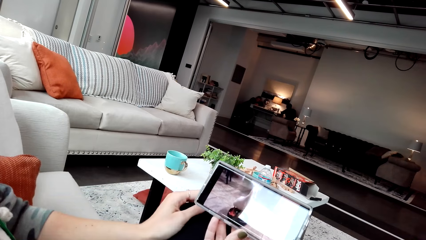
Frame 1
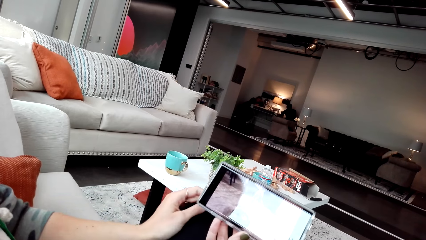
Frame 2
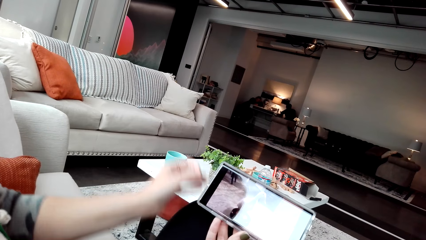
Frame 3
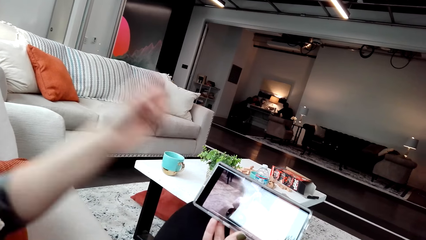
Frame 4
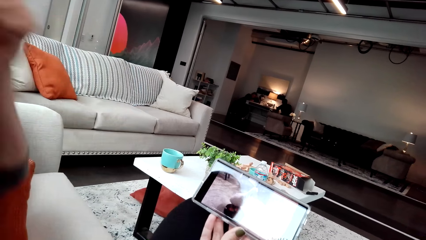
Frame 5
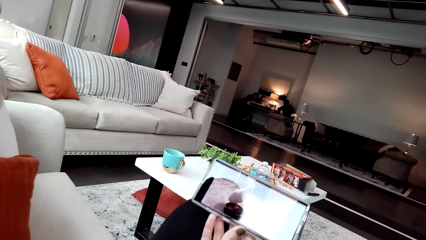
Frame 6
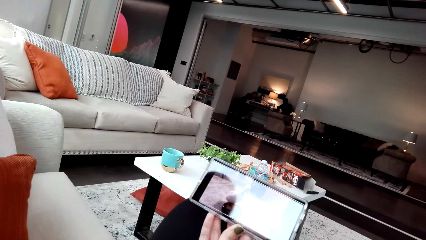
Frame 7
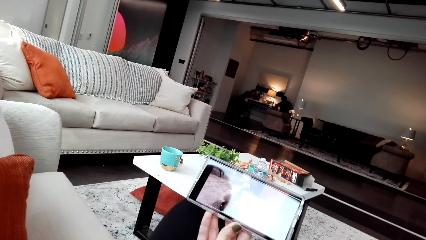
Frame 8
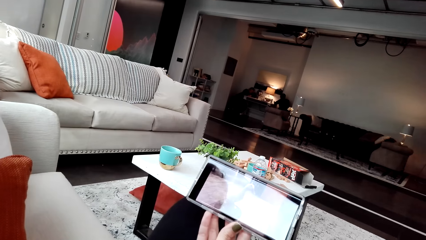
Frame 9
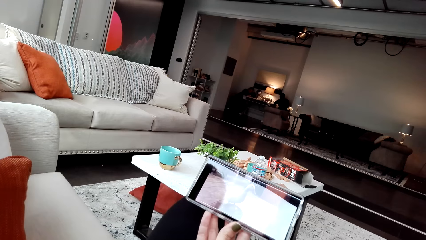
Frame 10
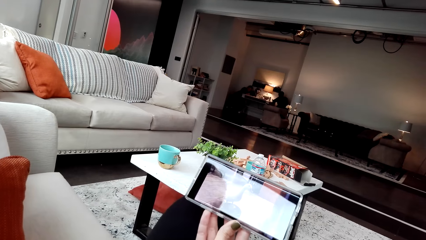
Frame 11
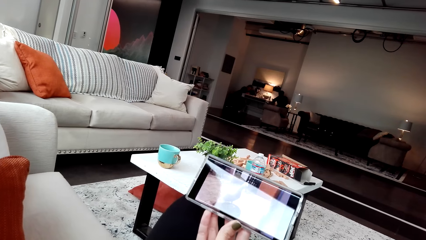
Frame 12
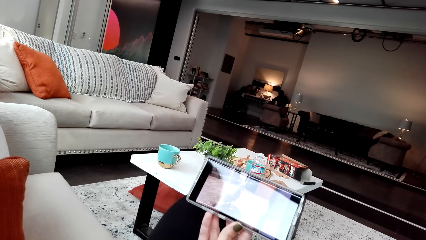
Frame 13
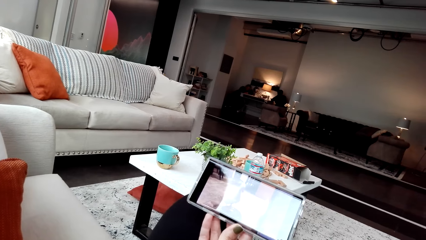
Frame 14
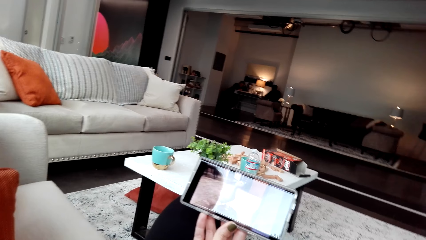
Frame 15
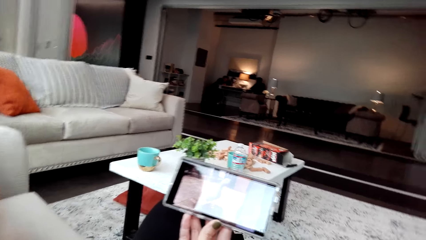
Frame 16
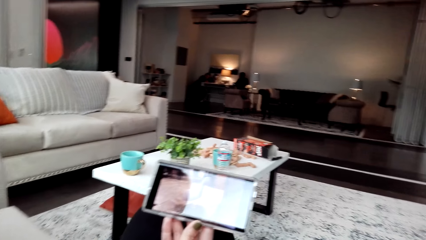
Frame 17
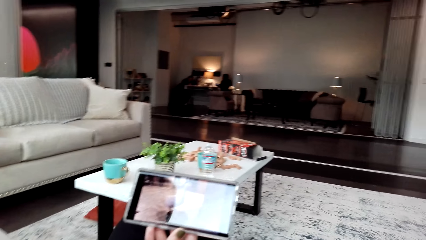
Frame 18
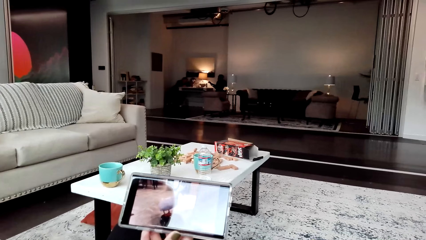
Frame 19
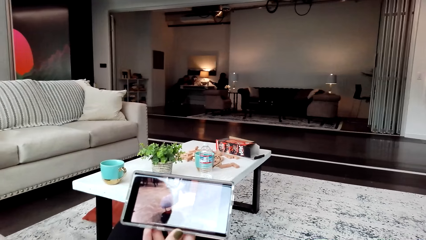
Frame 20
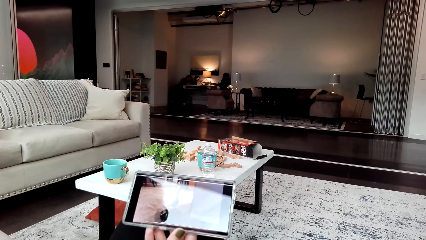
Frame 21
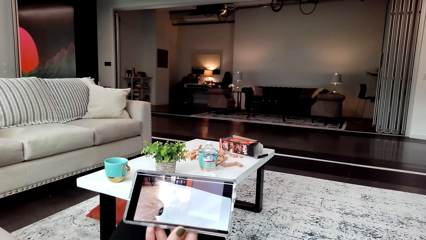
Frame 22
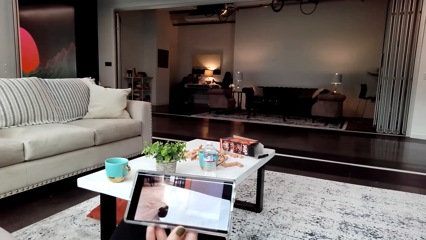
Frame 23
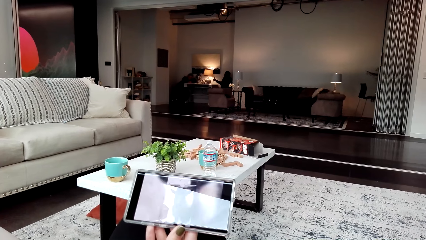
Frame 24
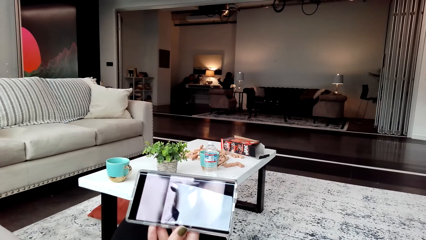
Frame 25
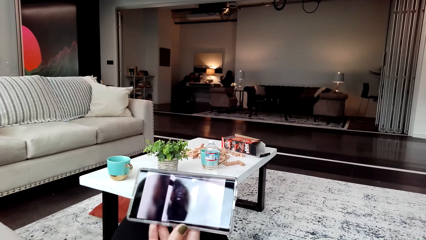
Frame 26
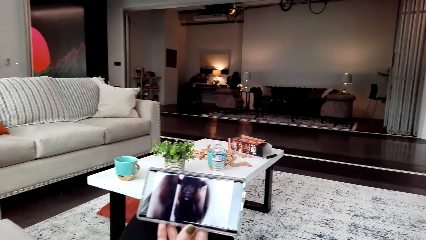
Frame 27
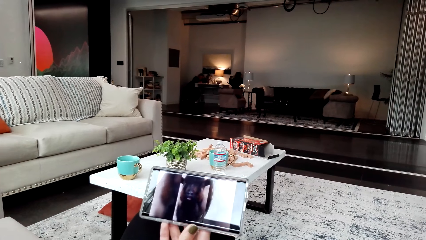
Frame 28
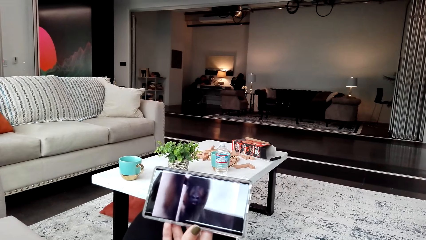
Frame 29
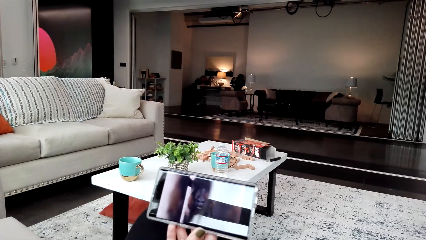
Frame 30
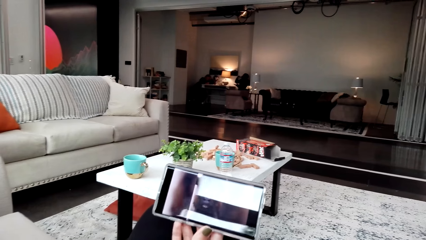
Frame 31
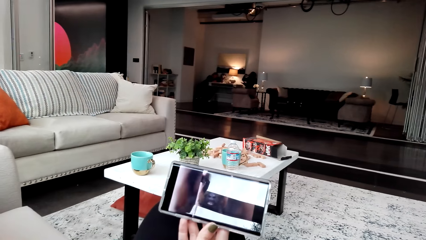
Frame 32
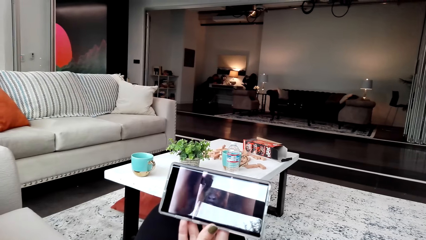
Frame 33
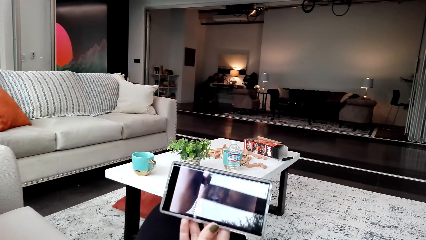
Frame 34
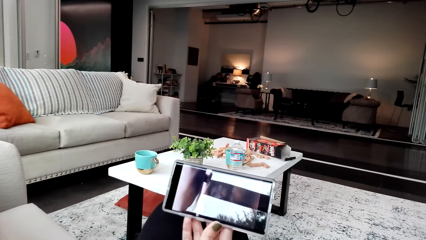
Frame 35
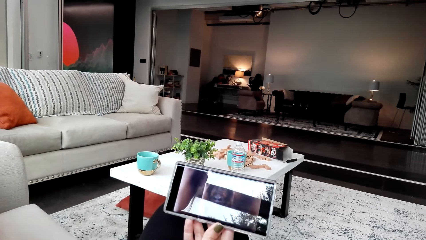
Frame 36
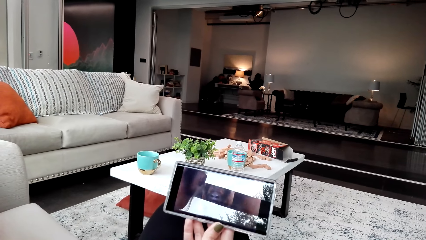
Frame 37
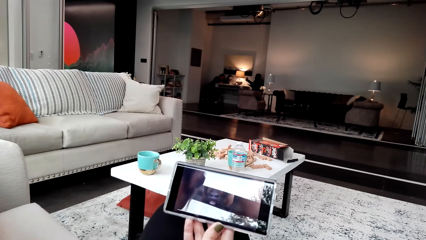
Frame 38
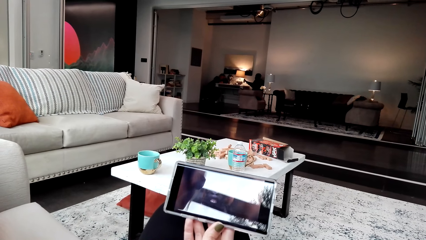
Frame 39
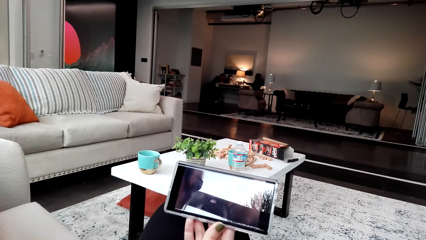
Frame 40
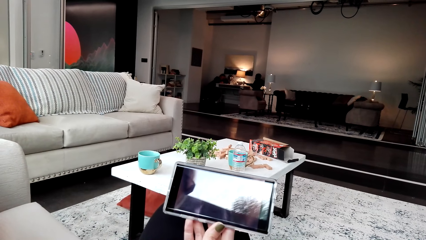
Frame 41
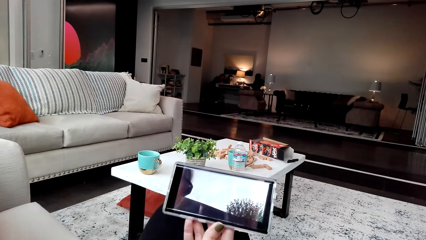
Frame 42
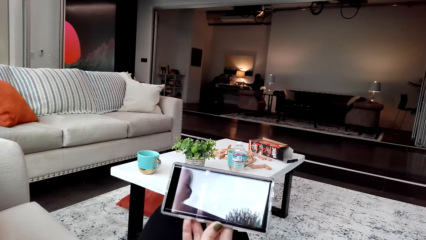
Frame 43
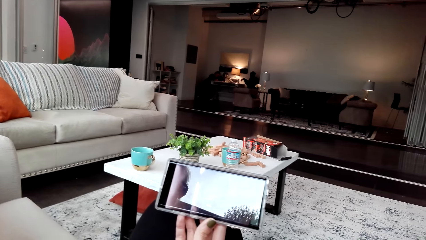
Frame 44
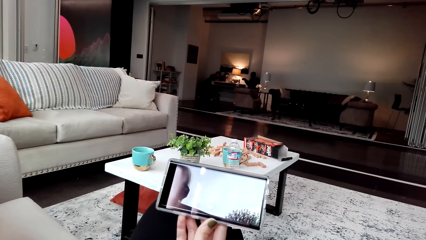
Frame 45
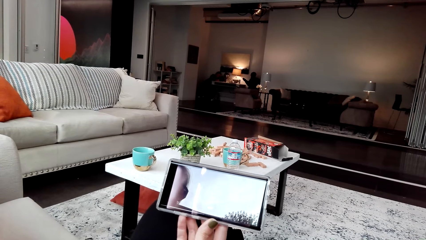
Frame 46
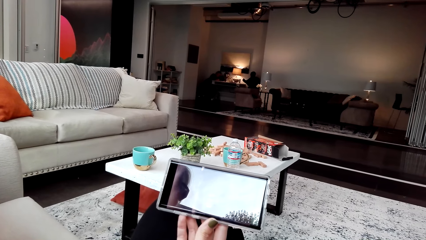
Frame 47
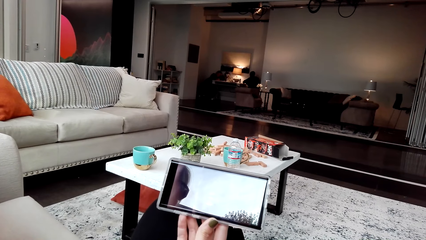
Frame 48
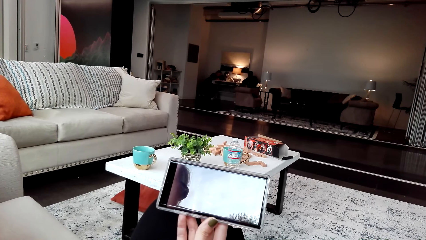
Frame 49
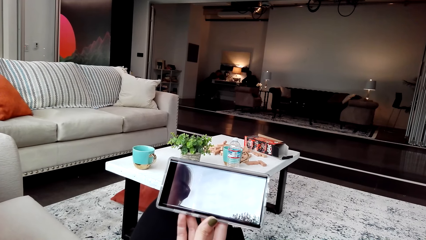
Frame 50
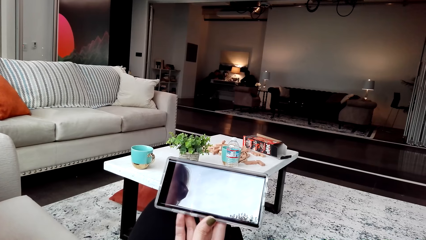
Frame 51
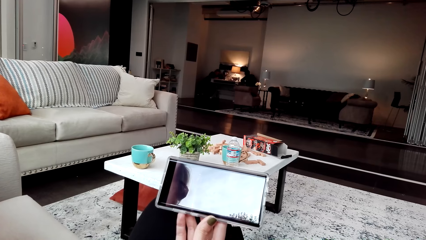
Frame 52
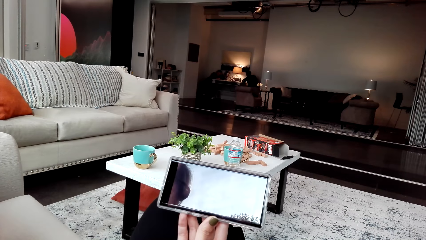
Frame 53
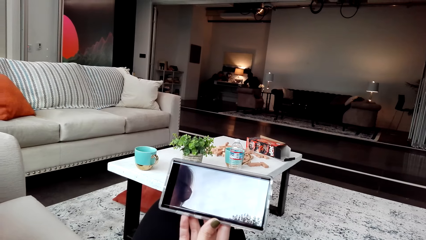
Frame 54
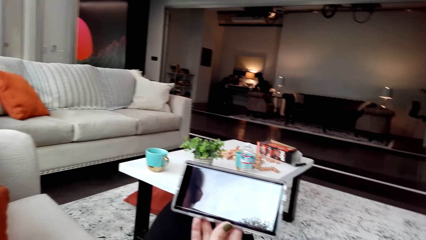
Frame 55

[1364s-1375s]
A woman lifts the hand. The camera wearer looks around. The woman watches a video in the phone.

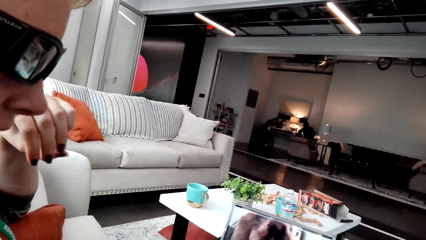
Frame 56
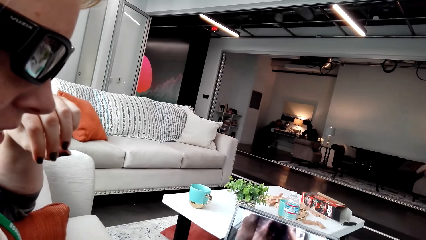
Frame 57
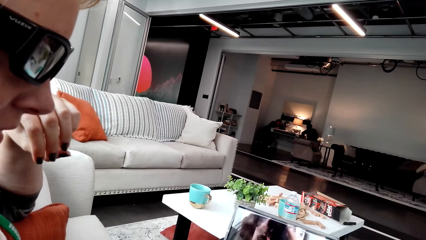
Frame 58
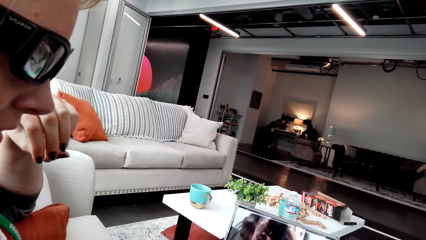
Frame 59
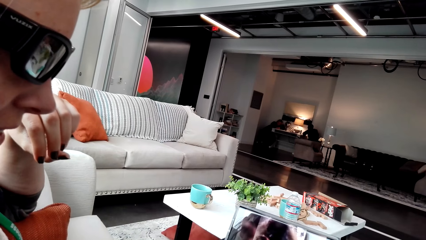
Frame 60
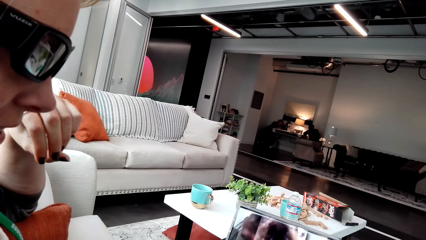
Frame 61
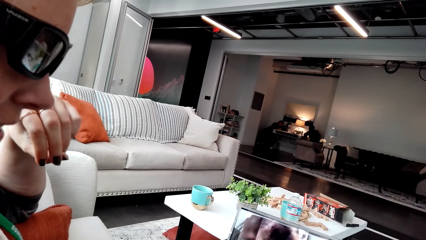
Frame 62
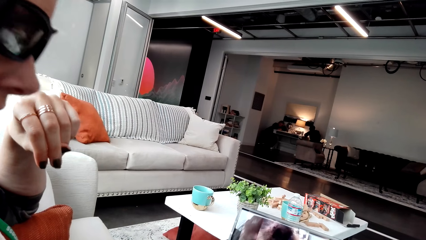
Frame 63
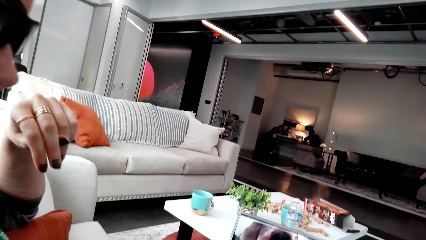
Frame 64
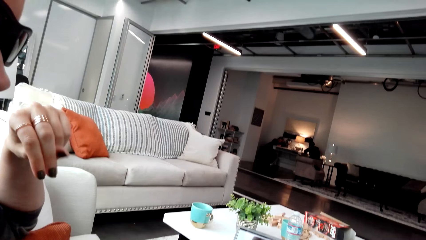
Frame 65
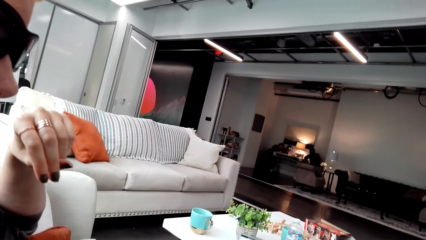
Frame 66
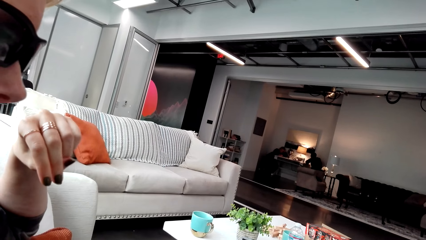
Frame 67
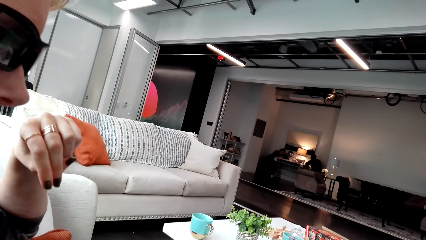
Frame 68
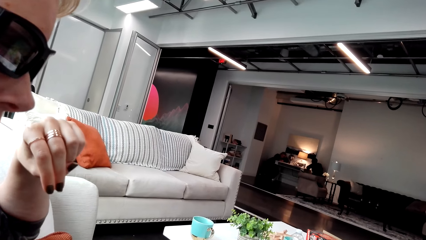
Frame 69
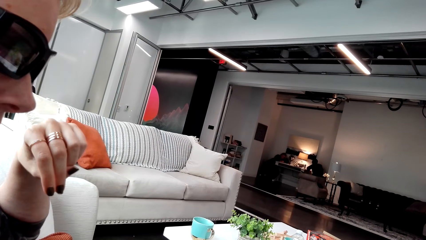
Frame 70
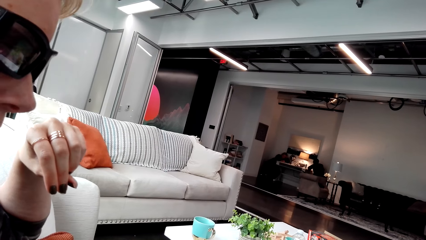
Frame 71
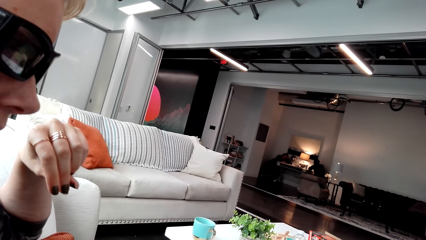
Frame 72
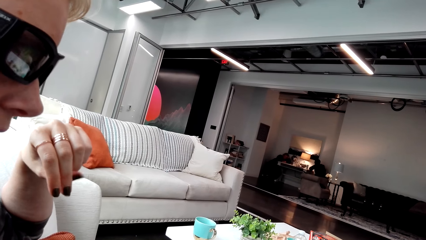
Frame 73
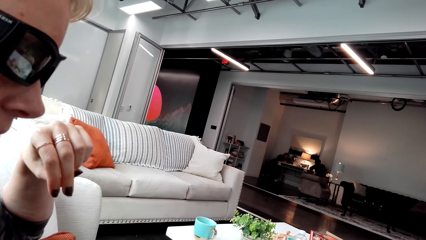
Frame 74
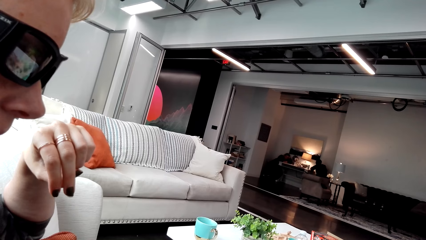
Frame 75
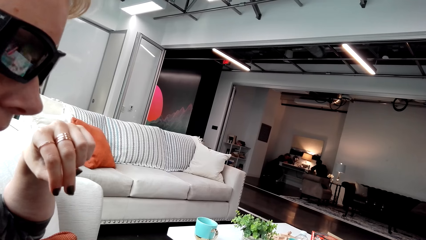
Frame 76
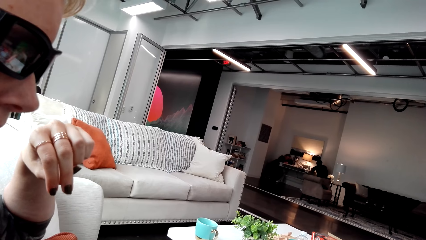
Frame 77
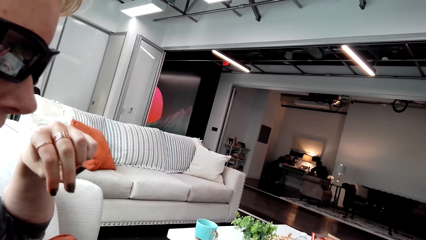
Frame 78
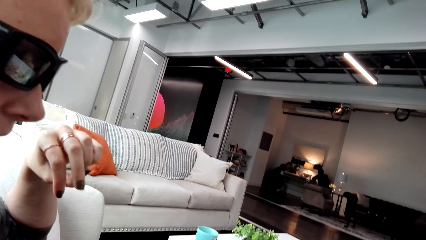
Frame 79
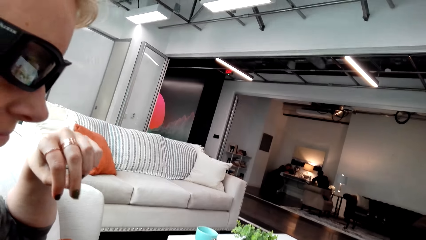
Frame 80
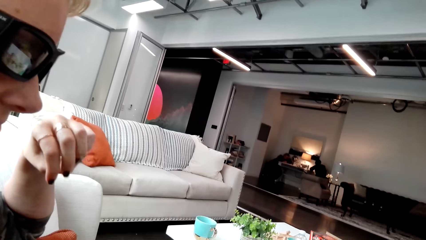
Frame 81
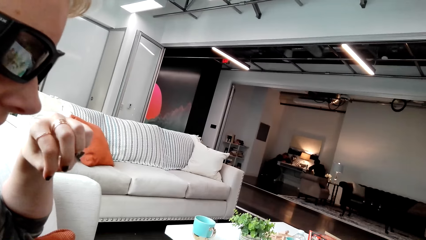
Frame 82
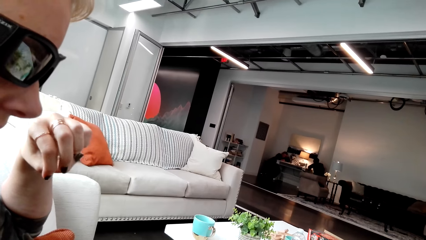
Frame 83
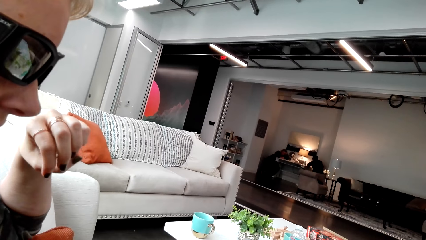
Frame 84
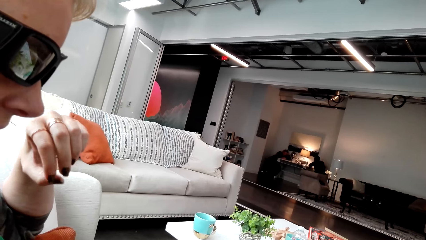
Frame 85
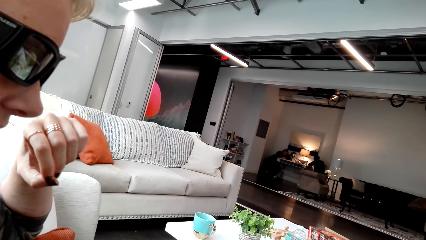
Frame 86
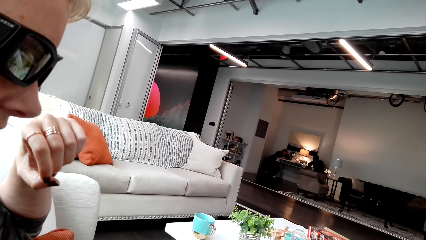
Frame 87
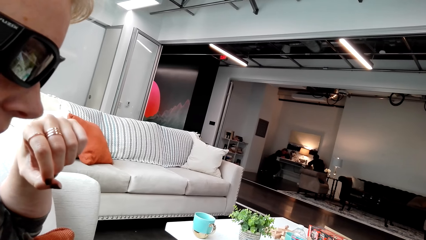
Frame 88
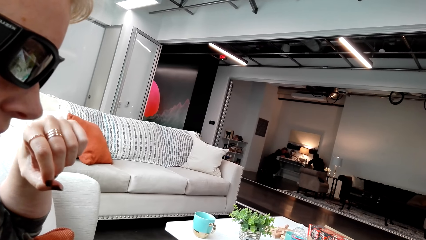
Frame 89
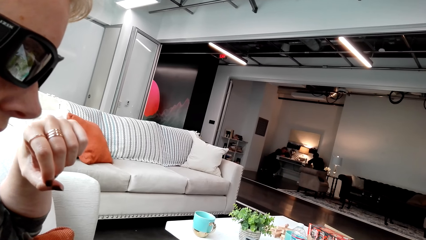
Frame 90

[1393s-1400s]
A woman moves the hands.
